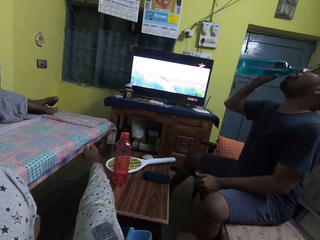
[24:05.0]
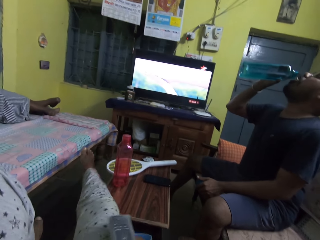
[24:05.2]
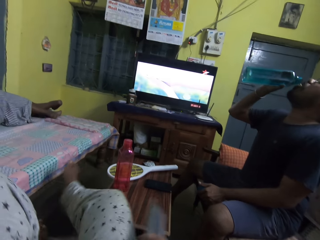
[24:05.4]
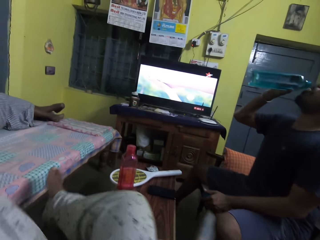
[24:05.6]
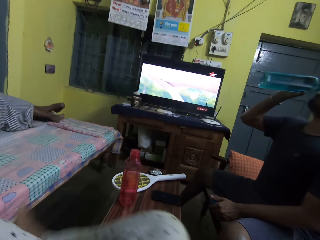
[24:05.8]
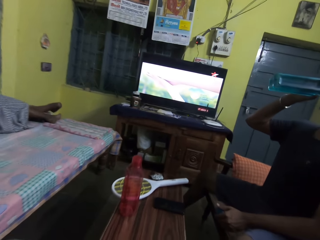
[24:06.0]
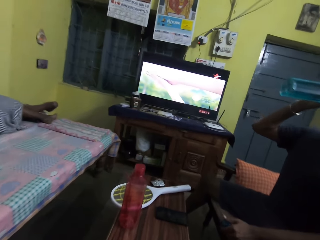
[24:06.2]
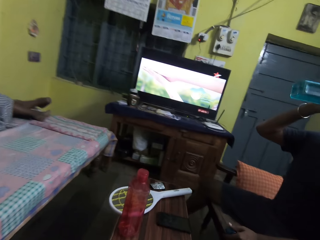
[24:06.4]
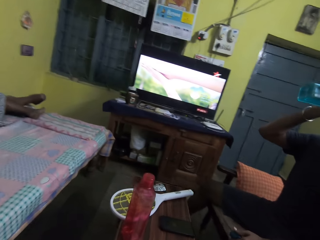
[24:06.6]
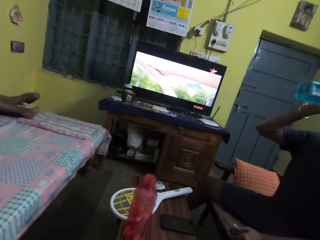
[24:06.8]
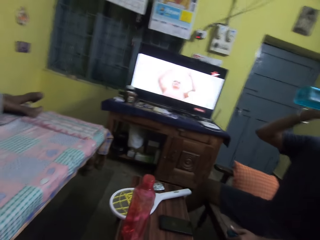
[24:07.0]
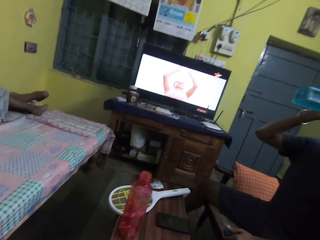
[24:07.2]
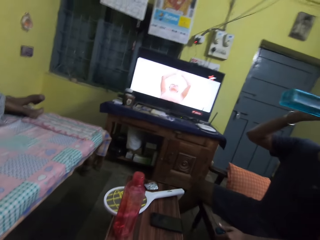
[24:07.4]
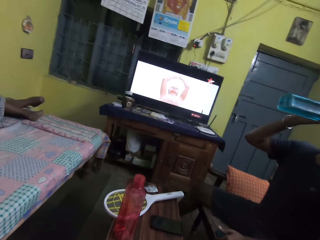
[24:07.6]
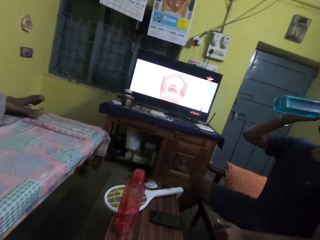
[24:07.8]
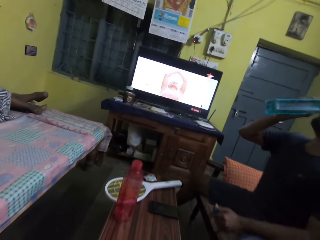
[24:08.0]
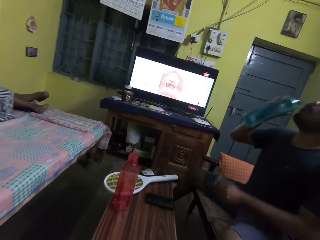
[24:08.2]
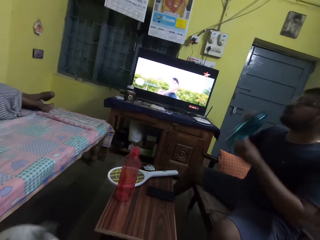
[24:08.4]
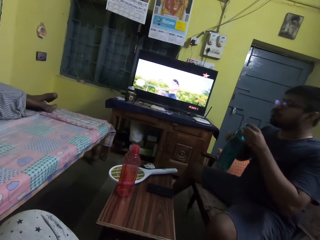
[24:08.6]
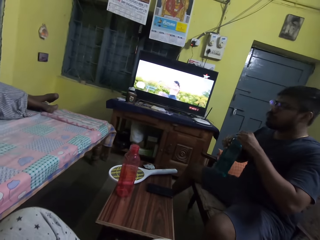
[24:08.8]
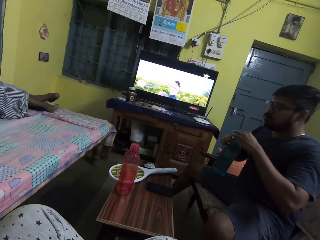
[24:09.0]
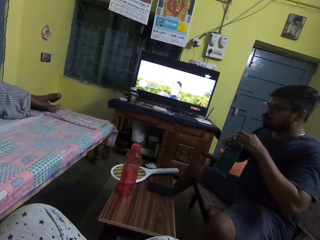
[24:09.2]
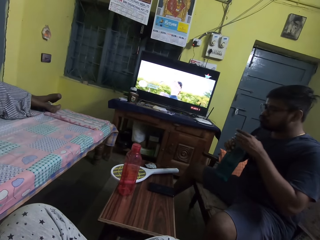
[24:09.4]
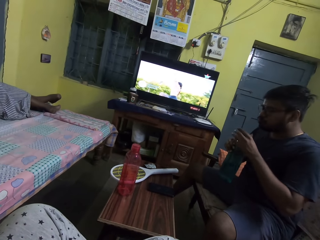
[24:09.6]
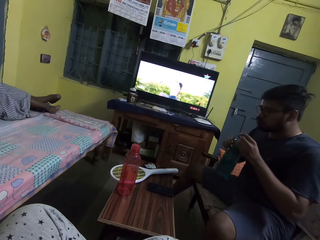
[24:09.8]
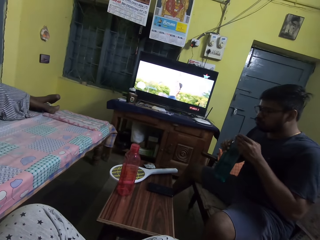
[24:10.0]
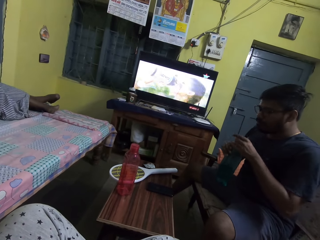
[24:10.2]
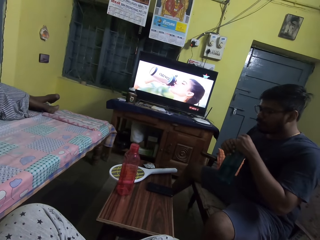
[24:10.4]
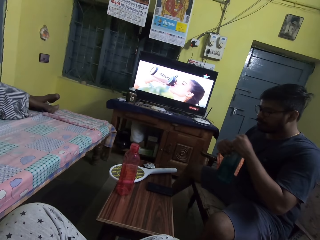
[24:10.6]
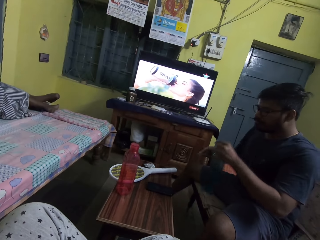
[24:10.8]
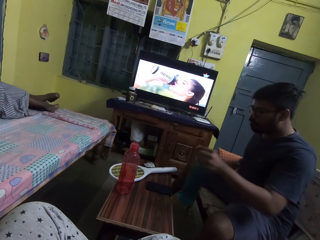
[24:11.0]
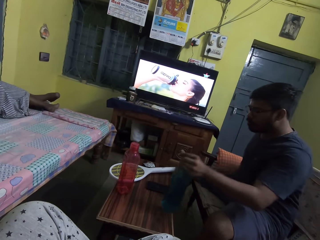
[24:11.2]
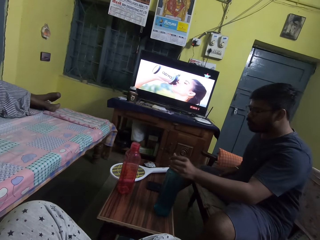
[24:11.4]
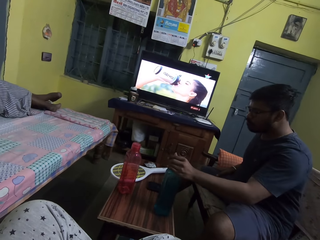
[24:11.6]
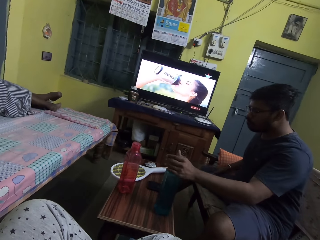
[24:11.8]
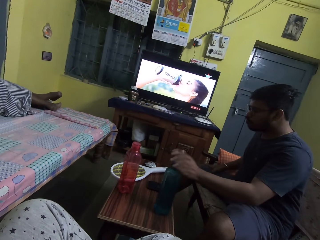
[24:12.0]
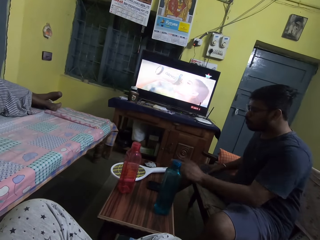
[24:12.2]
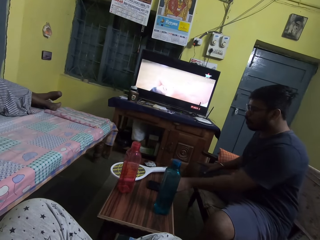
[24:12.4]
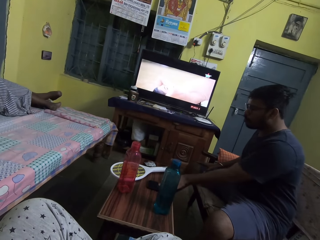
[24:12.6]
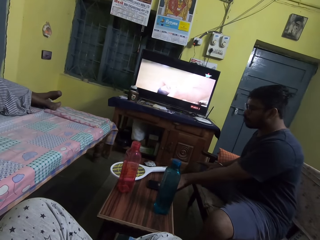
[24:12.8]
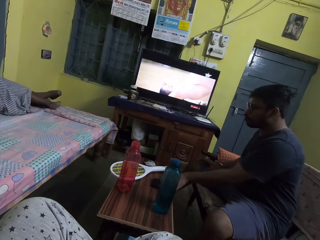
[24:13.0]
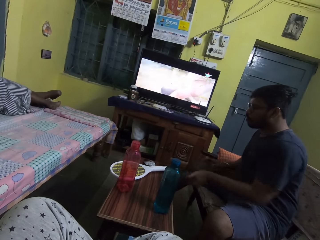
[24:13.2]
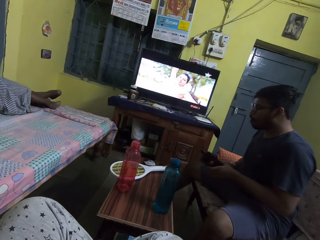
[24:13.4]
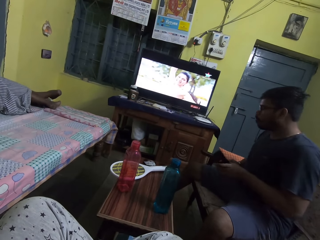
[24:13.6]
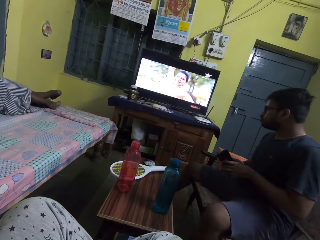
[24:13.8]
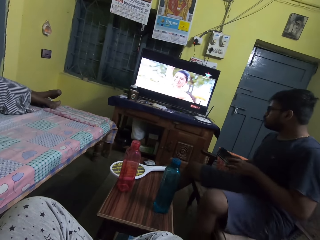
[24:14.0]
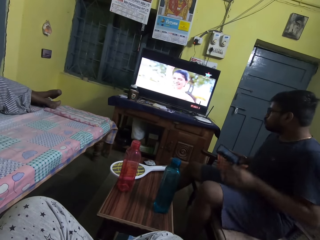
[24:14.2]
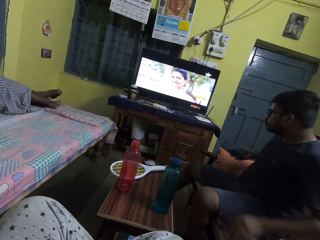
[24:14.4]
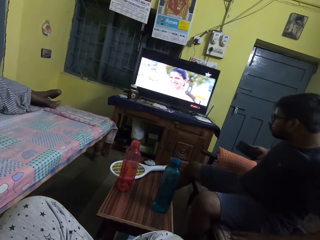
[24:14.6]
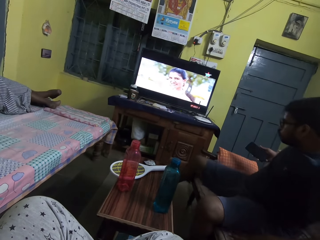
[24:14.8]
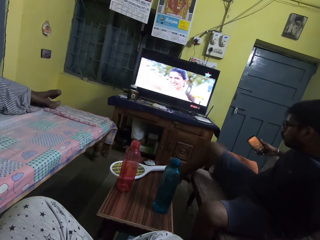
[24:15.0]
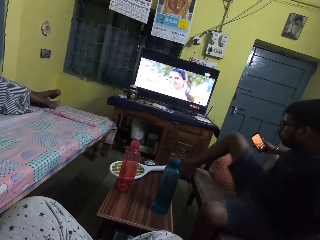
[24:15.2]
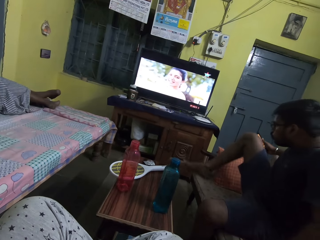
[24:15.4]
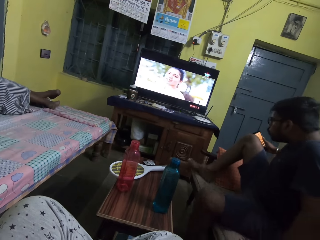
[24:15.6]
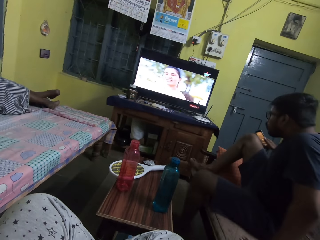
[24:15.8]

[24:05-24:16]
The camera wearer removes her right leg from the table. She folds her legs on the chair. The man closes the bottled water in his right hand with a lid in his left hand. The man holds the bottled water with his left hand. The man drops the bottled water on the table with his left hand. The man picks up a phone from the table with his left hand. The man passes the phone from his left hand to his right hand.

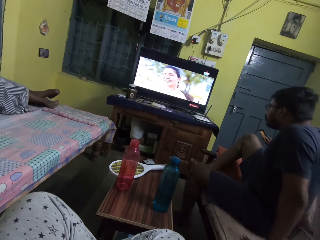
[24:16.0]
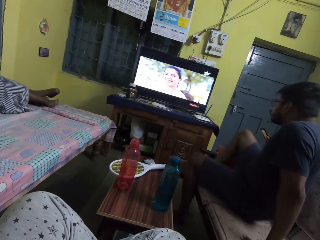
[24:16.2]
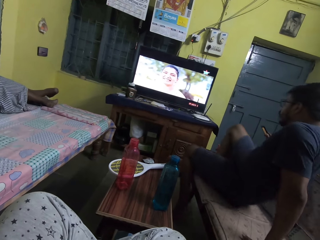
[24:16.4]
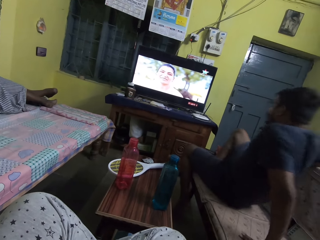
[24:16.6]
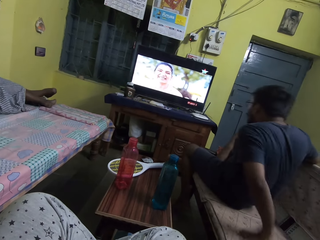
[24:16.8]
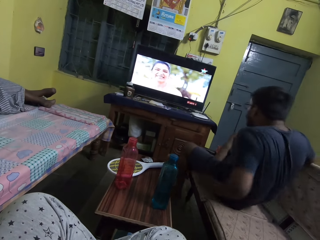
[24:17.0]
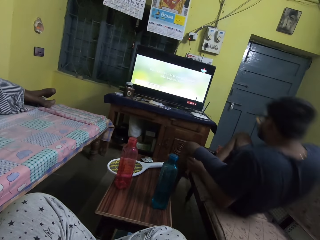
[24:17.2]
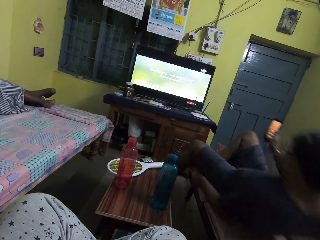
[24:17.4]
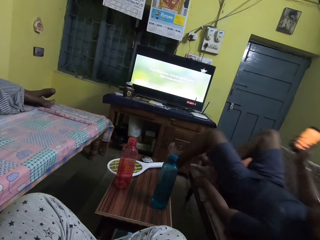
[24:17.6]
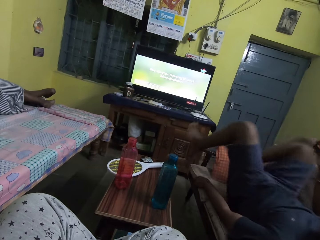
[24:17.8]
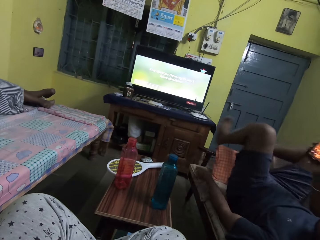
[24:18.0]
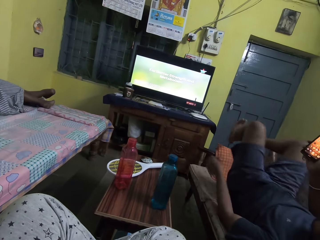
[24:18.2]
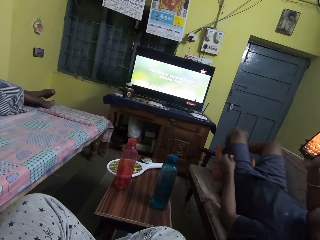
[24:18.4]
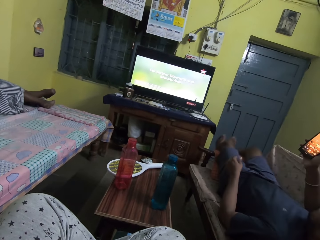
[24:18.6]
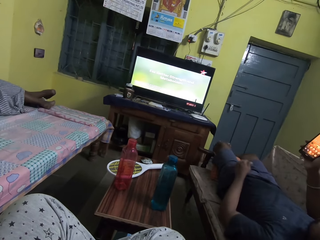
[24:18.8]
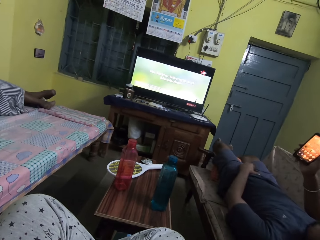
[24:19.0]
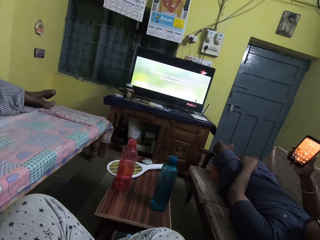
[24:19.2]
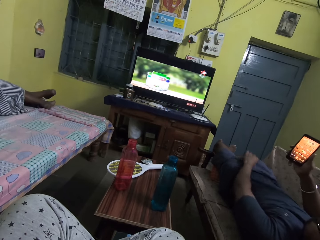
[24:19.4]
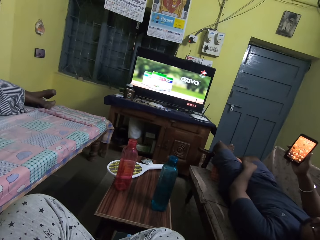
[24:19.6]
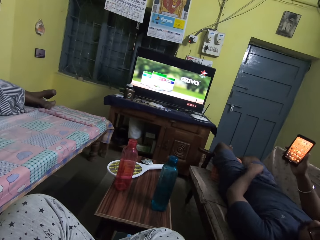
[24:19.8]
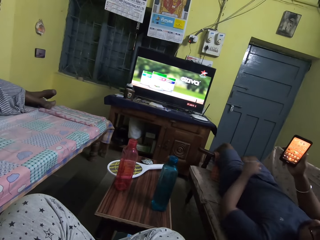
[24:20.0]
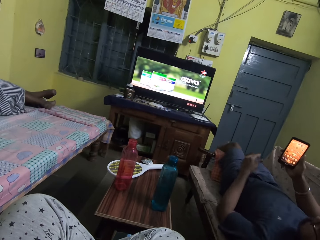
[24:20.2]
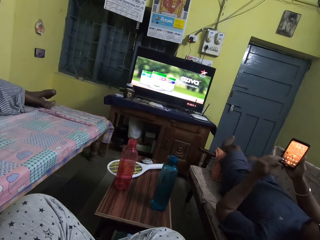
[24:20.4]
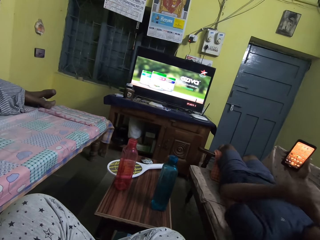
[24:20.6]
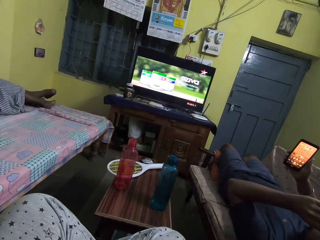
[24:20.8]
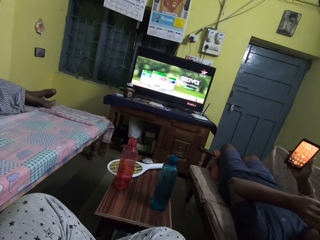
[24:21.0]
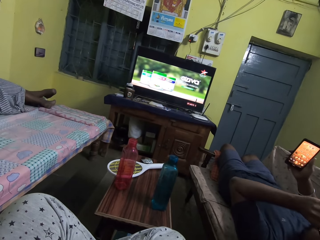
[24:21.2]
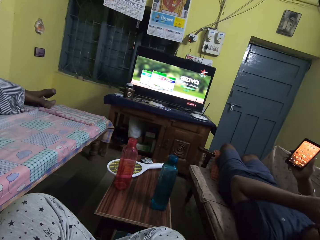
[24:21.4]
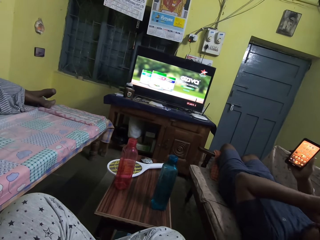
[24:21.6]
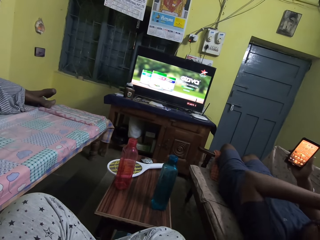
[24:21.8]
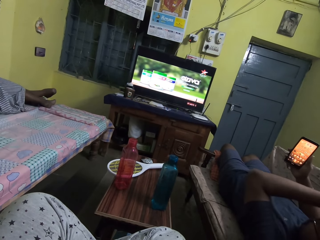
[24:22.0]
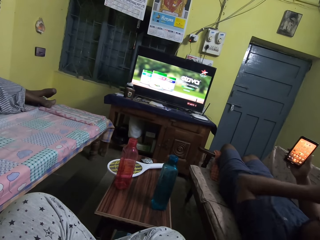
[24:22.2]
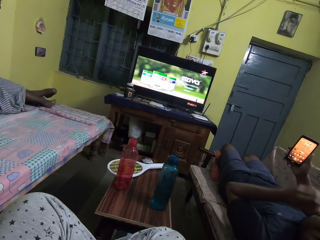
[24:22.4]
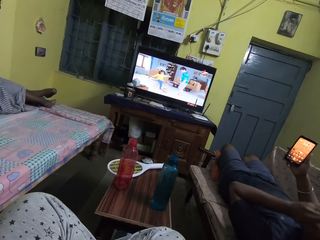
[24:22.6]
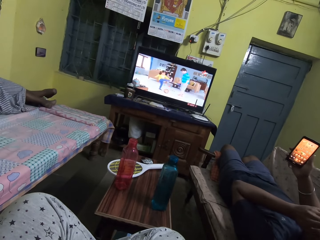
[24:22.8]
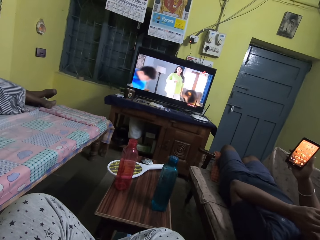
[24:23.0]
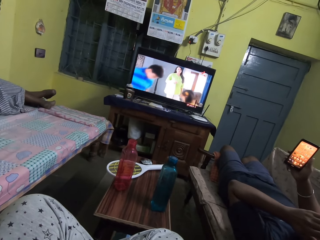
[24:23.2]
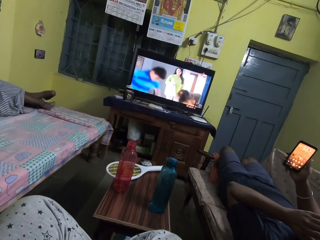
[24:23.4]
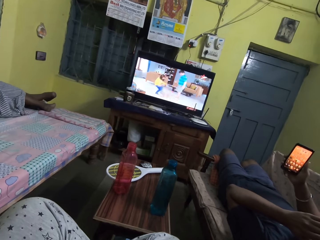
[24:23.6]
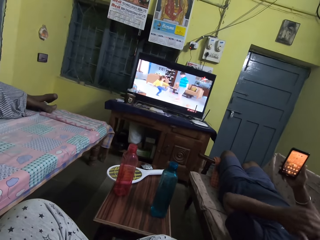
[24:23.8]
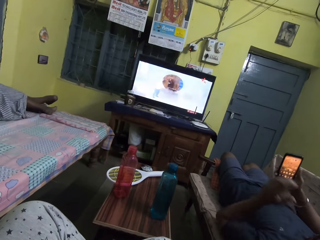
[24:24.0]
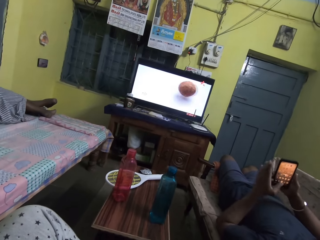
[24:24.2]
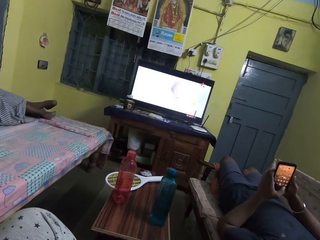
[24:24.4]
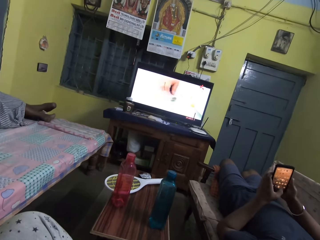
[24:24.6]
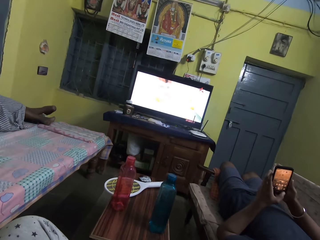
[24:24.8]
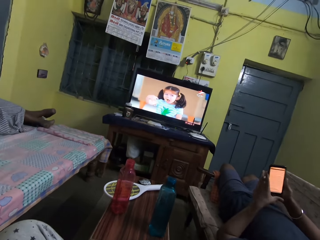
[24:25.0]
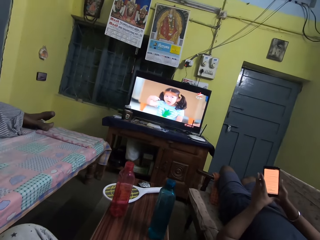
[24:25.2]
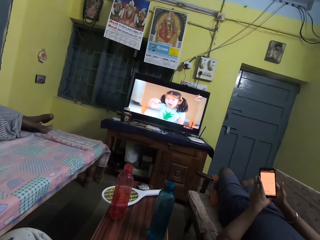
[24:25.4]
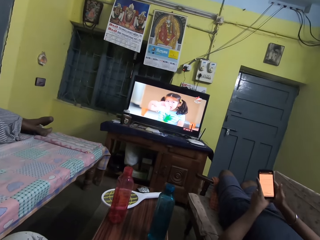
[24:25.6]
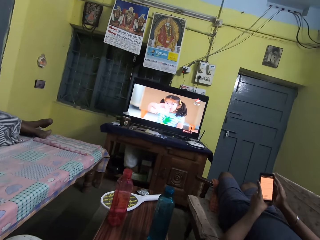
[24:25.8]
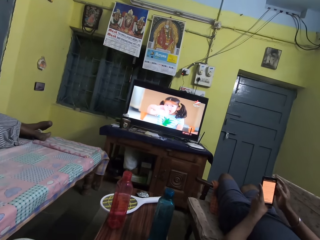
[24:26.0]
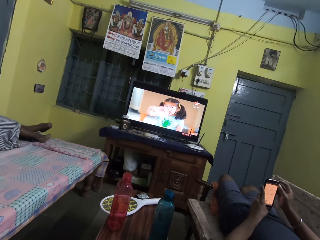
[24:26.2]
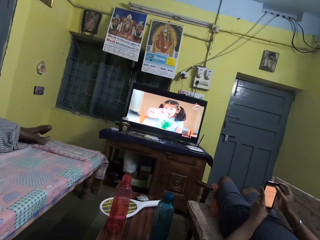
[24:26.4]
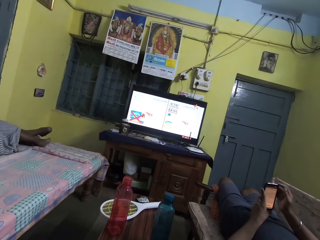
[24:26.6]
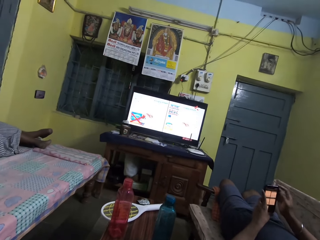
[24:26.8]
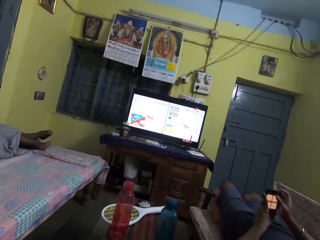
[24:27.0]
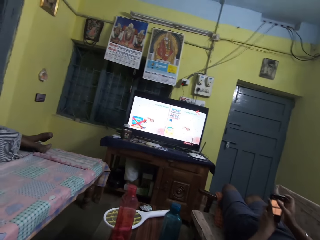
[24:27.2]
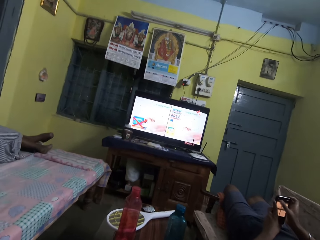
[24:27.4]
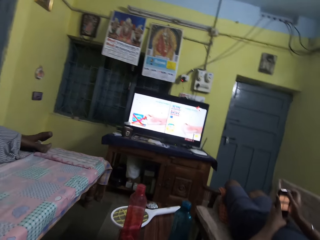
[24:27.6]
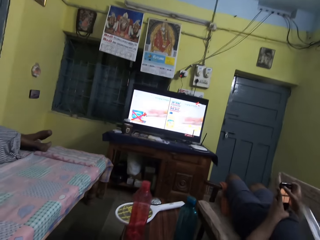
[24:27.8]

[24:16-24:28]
The man lays on the chair. The man adjusts his shorts with his left hand. The man touches his face with his left hand. The man presses the phone in his right hand with his left hand. The man presses the phone in his left hand with his right hand.
